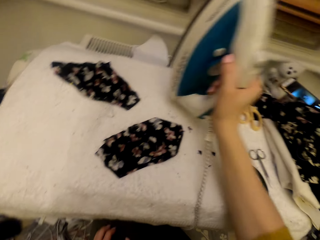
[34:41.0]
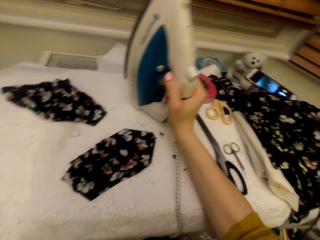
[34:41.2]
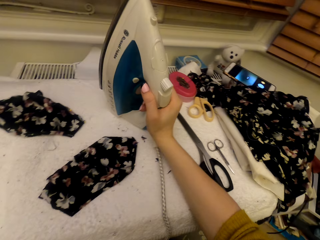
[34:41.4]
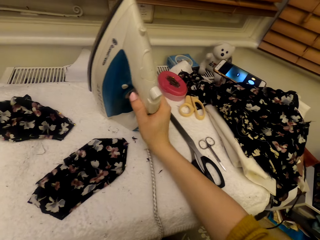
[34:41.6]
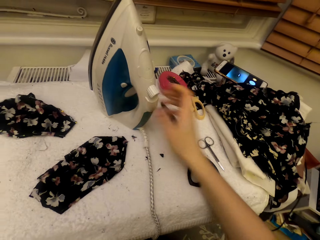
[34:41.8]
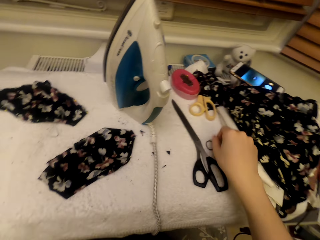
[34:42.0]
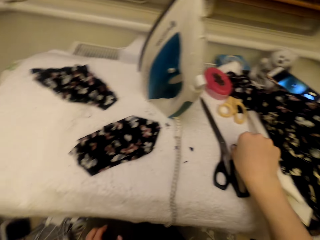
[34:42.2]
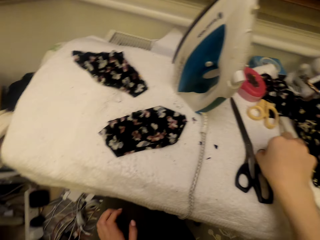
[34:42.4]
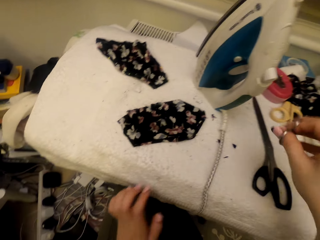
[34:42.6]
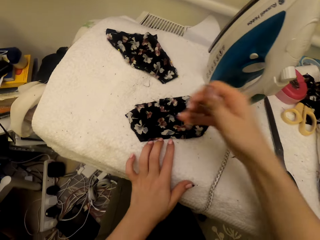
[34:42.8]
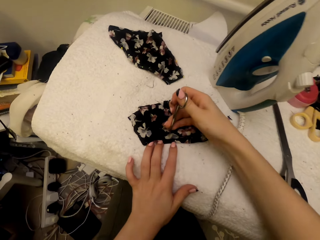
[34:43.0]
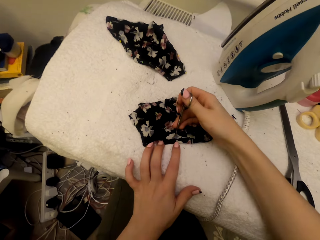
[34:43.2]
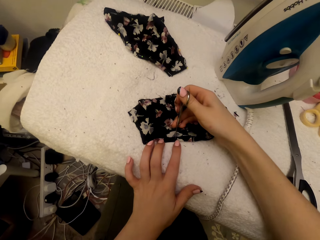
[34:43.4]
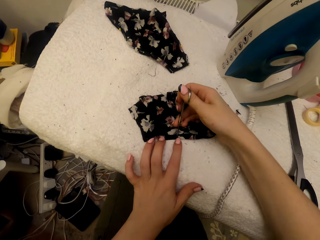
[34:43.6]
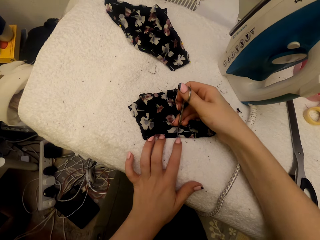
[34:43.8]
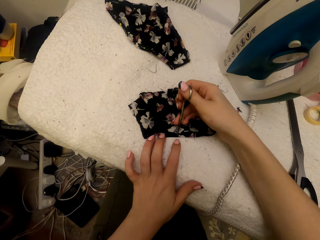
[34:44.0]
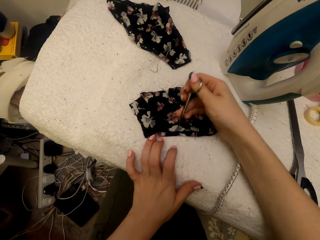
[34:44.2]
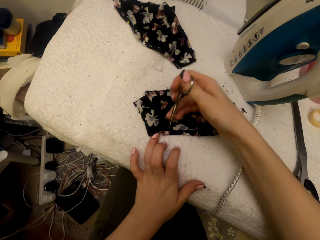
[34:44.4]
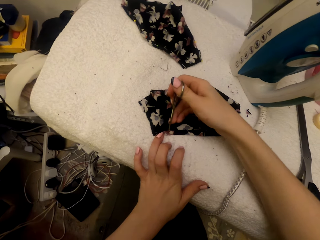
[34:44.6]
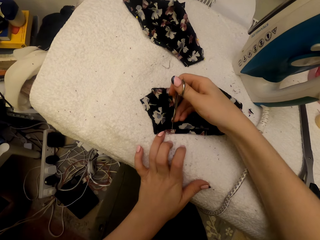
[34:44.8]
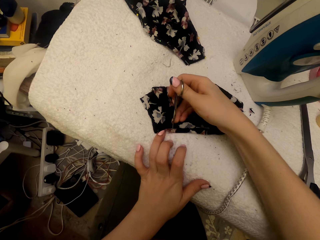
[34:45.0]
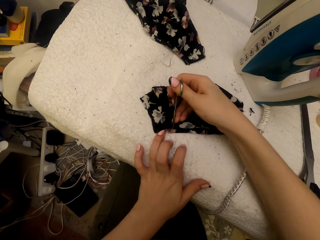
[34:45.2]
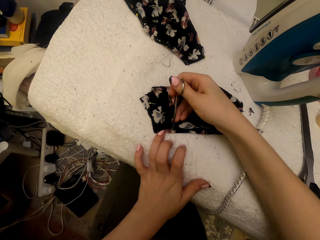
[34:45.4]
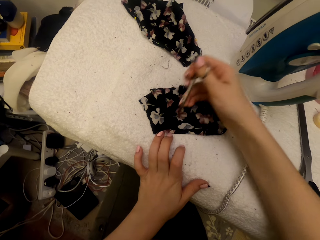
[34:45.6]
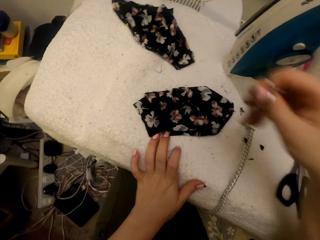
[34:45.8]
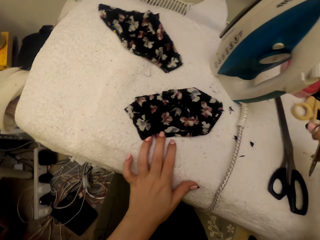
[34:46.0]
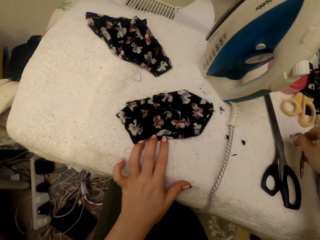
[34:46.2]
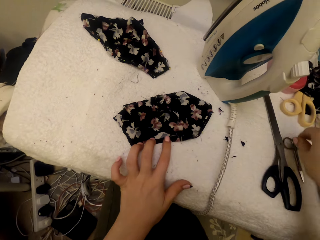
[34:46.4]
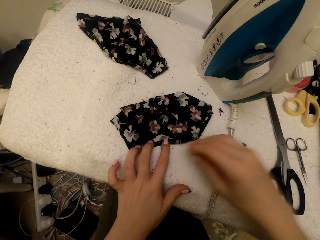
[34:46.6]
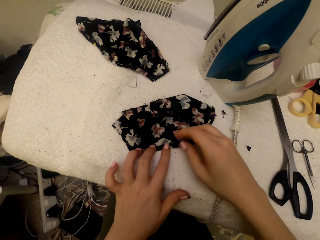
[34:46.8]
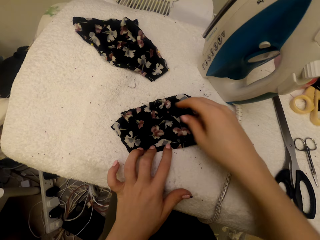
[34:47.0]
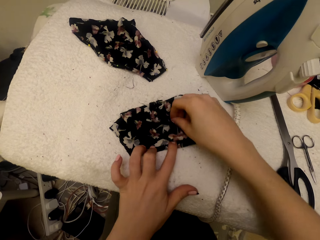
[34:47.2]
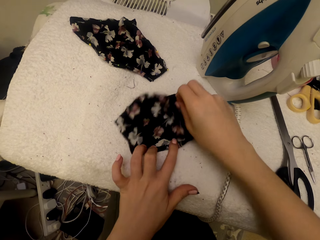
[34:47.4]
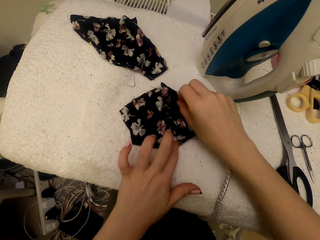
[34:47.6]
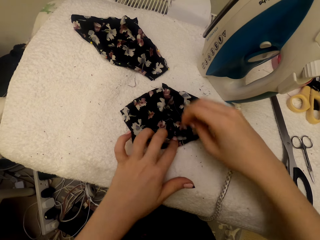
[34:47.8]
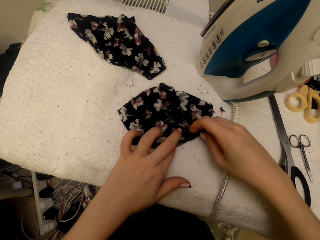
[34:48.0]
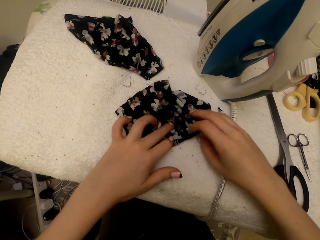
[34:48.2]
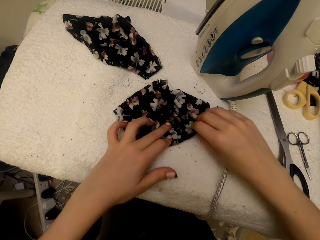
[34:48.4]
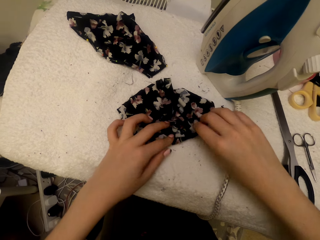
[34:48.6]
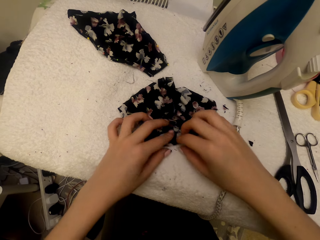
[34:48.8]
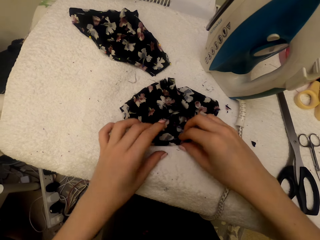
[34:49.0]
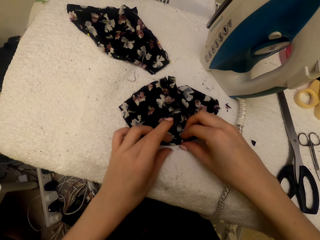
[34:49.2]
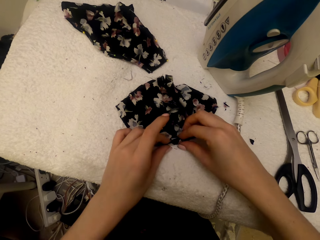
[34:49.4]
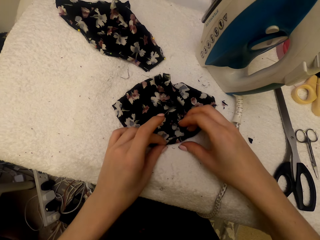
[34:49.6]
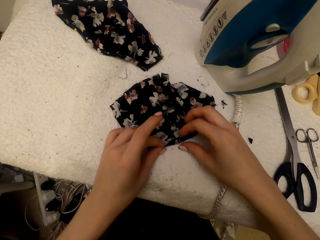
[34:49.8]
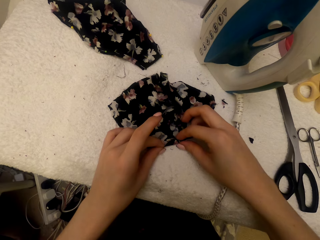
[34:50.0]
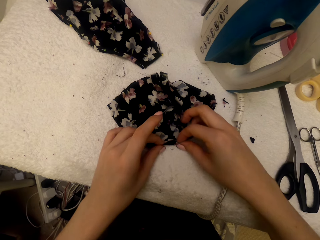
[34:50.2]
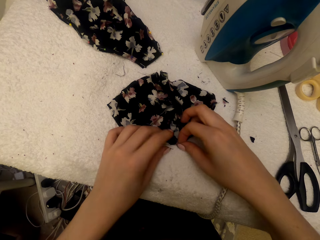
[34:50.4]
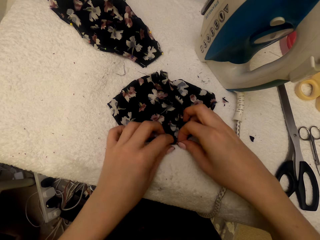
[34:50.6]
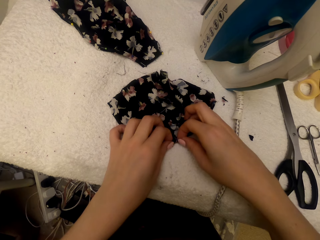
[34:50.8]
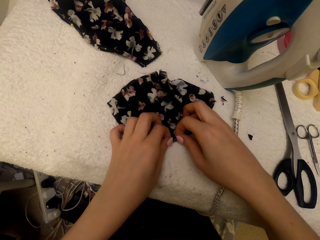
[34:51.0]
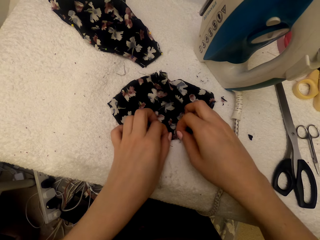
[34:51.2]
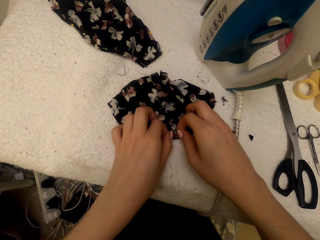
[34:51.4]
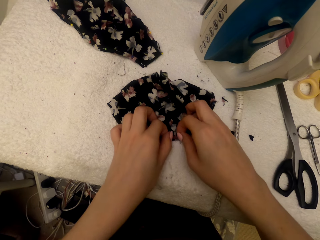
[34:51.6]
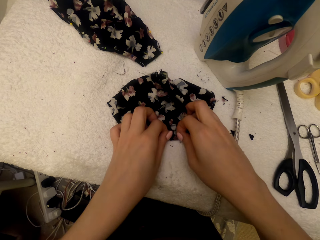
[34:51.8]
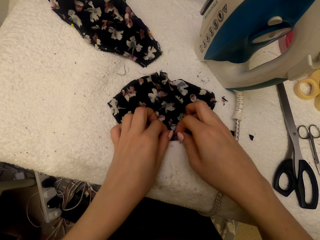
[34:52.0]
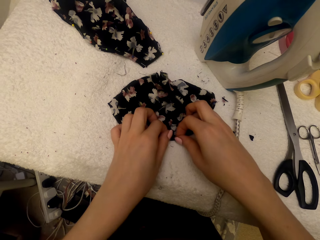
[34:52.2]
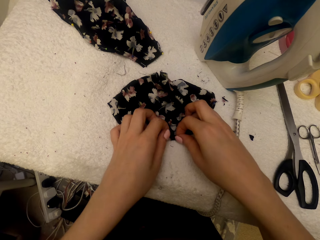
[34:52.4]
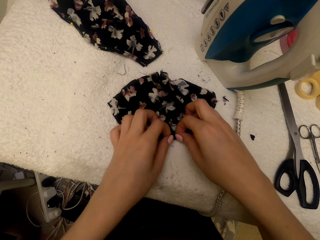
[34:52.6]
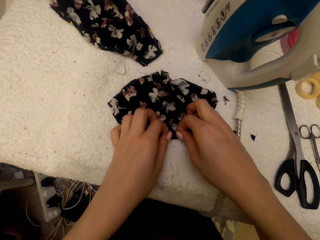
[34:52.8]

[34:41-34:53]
The camera wearer puts the steam iron on the worktable. They pick up the scissors on top of the table. They cut the cloth material piece using the scissors. They put the scissors on the worktable. They adjust the cloth material piece. They touch the cloth.

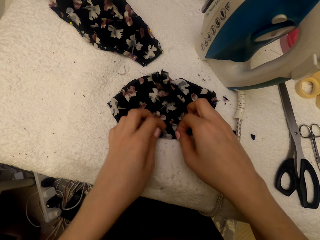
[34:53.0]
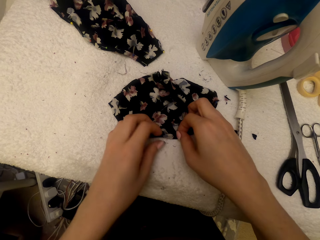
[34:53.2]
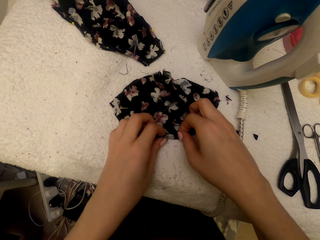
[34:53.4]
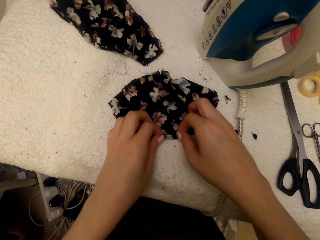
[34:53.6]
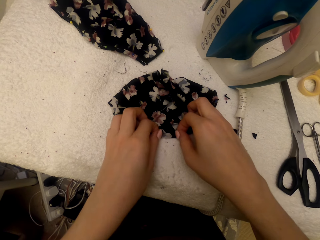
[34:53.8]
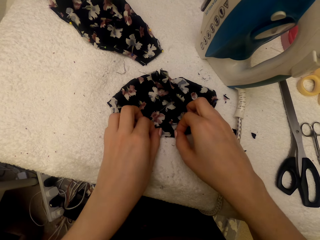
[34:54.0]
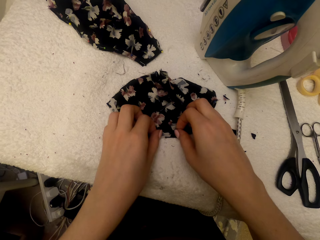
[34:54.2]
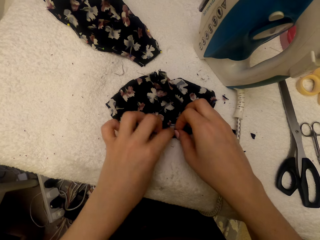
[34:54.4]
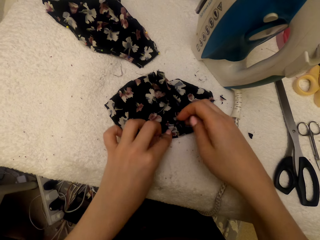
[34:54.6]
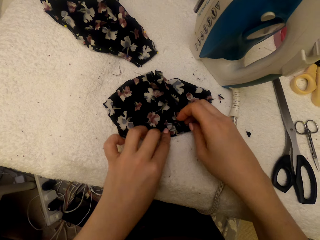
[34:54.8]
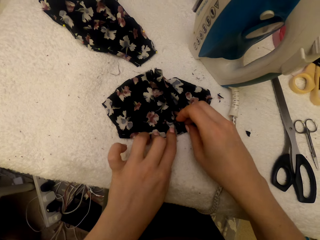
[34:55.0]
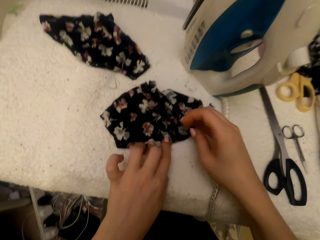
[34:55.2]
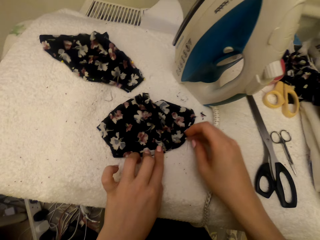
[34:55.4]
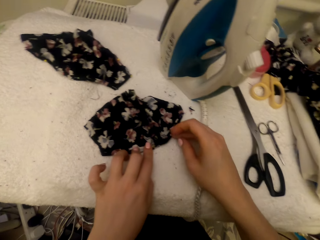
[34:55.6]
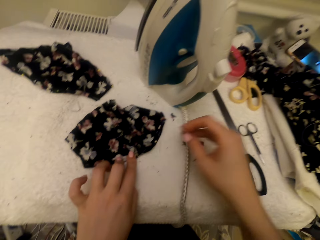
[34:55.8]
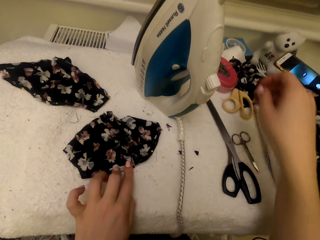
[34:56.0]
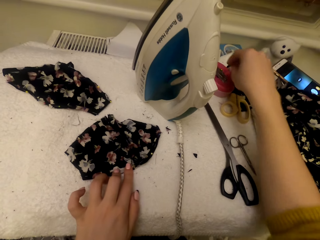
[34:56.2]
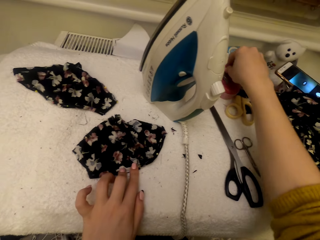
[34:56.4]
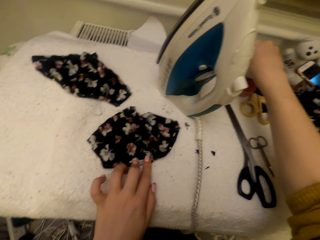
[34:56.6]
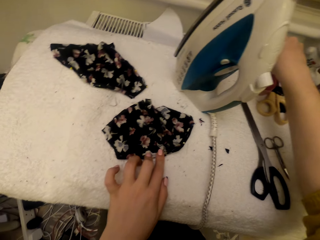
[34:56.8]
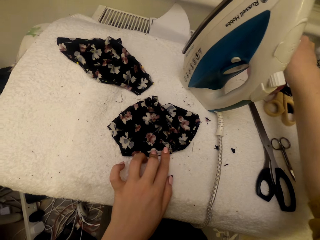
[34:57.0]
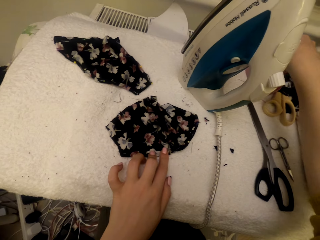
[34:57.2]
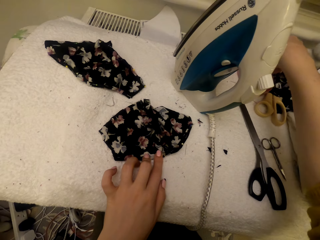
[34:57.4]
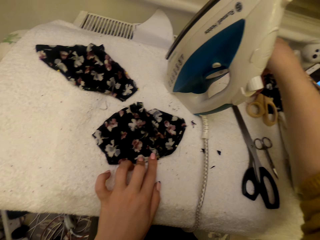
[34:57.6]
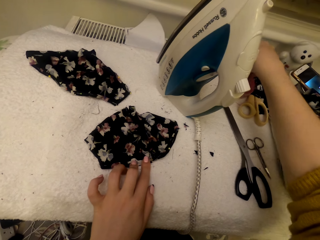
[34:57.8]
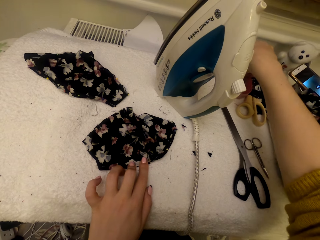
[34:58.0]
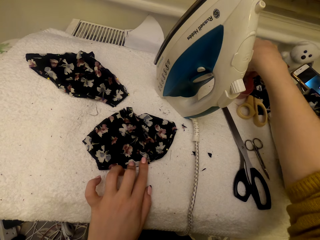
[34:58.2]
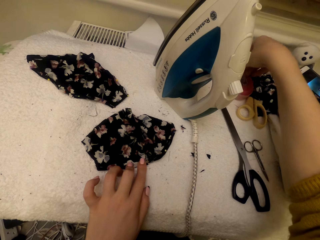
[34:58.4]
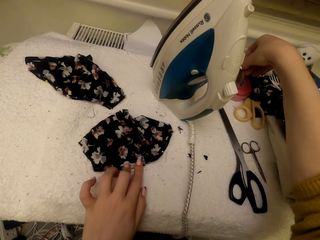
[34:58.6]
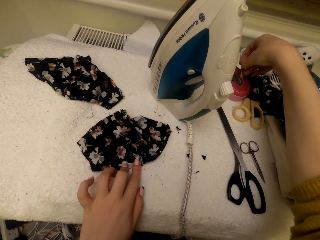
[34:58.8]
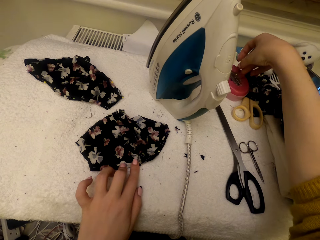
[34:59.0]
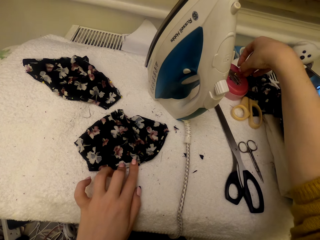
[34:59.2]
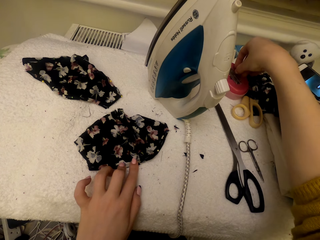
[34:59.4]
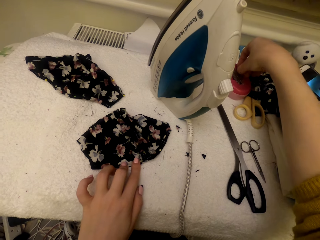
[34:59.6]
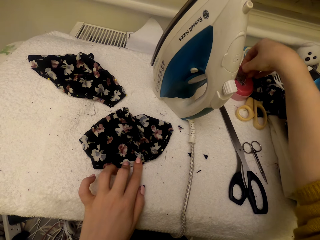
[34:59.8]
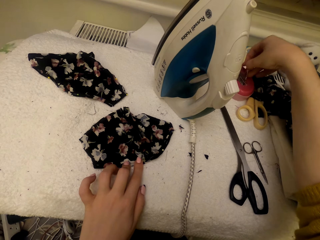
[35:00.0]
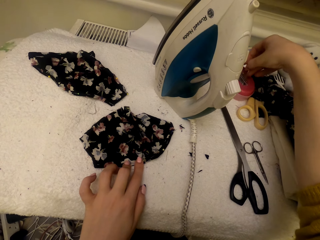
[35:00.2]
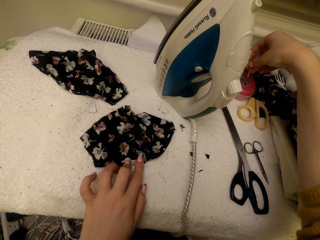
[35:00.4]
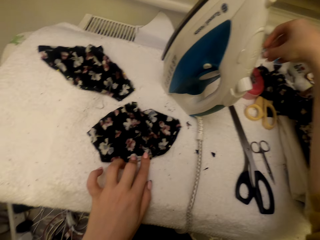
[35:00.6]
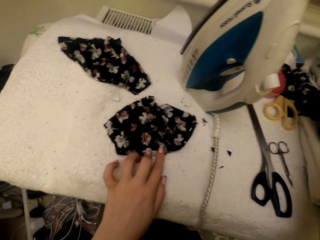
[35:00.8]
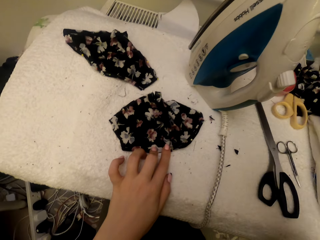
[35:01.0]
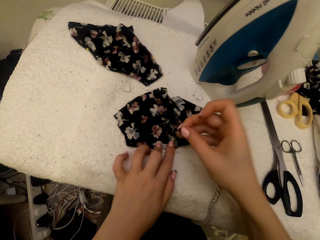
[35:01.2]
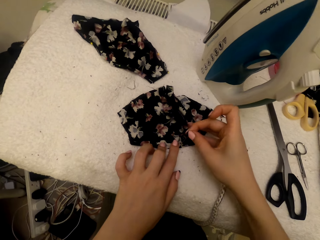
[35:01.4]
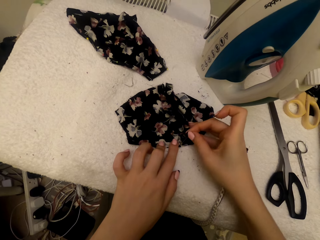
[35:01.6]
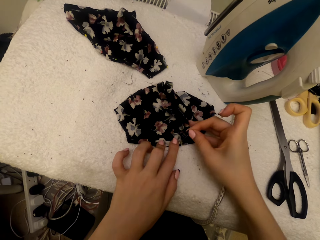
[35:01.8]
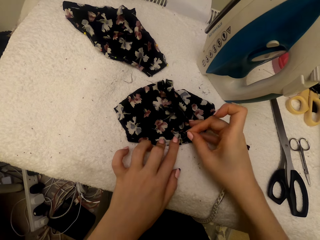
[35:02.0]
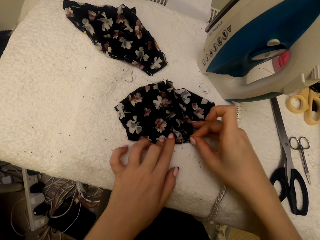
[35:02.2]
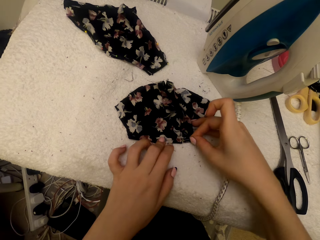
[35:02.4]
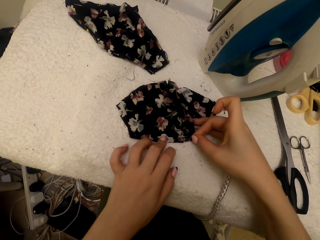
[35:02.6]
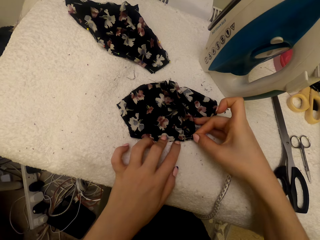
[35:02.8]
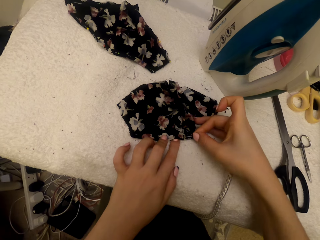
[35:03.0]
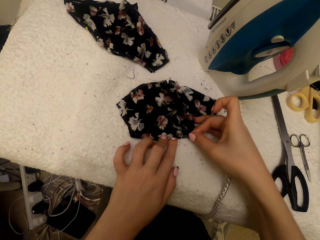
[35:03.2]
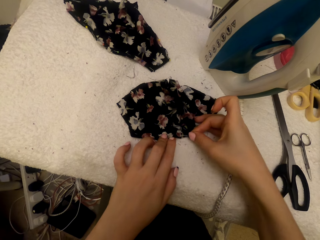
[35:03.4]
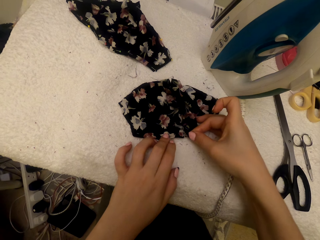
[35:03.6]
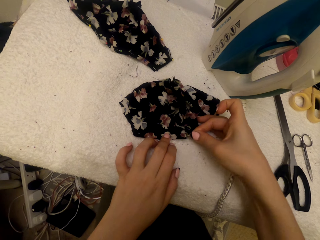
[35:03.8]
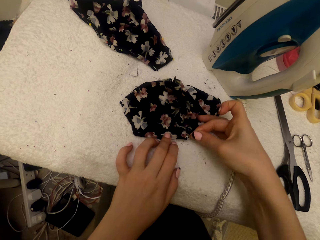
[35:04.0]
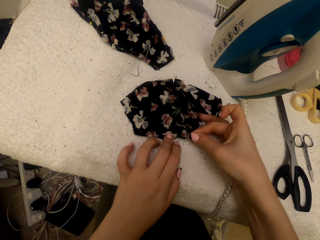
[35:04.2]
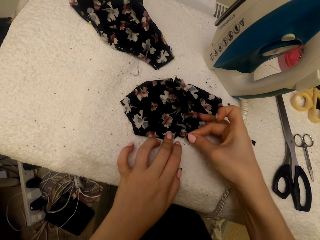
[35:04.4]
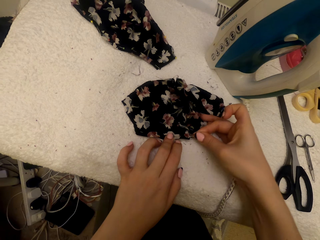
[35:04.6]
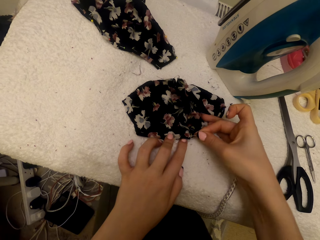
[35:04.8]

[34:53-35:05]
The camera wearer picks up the pin in the tin. They pin the cloth material piece with the pin.
